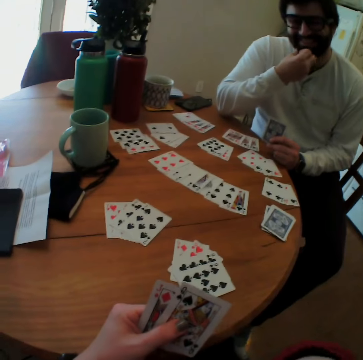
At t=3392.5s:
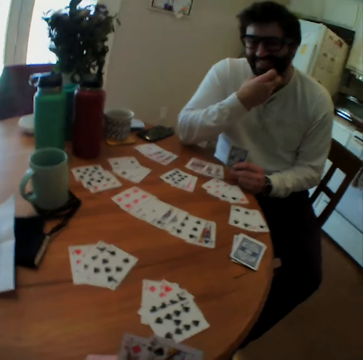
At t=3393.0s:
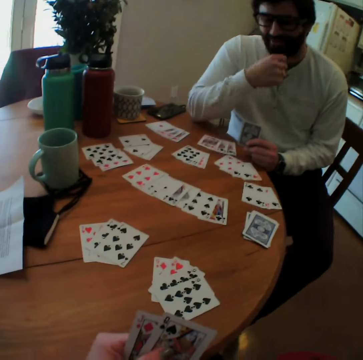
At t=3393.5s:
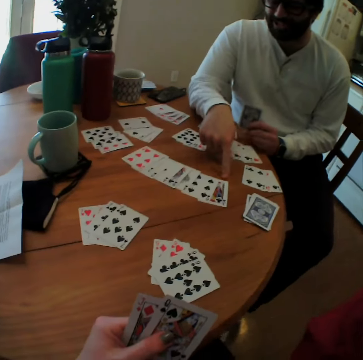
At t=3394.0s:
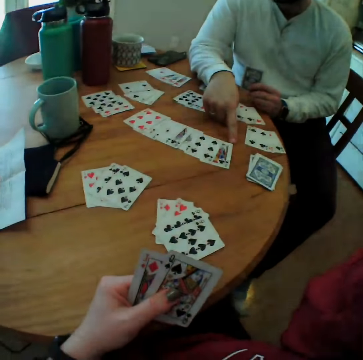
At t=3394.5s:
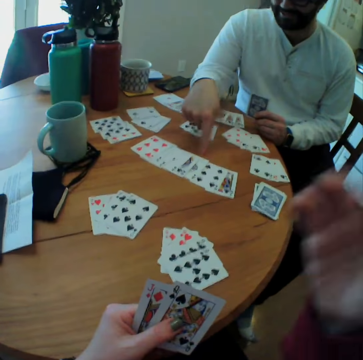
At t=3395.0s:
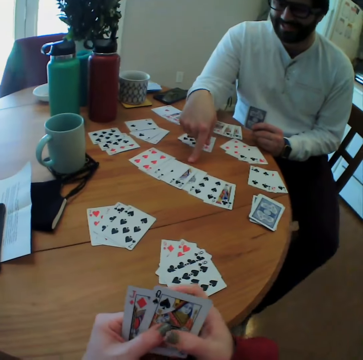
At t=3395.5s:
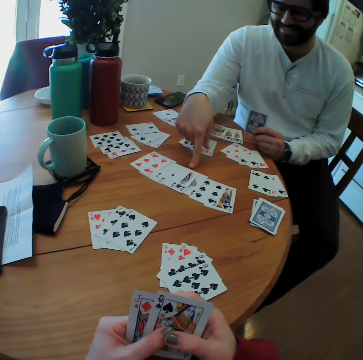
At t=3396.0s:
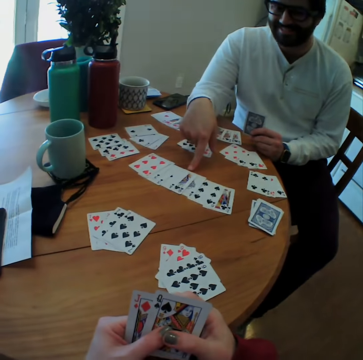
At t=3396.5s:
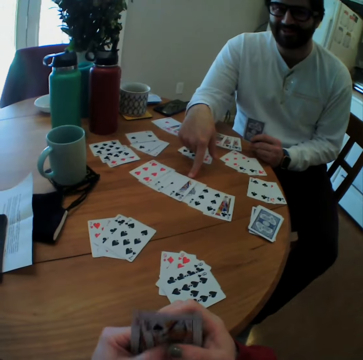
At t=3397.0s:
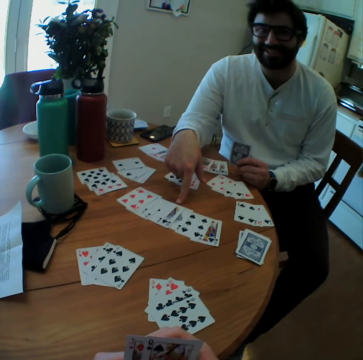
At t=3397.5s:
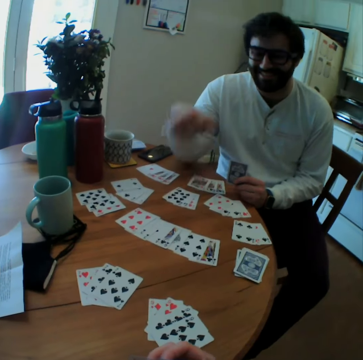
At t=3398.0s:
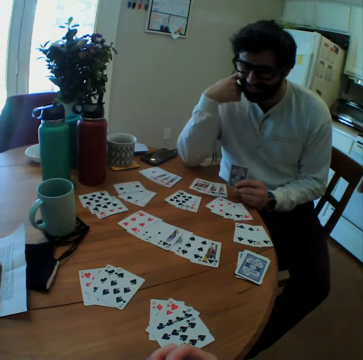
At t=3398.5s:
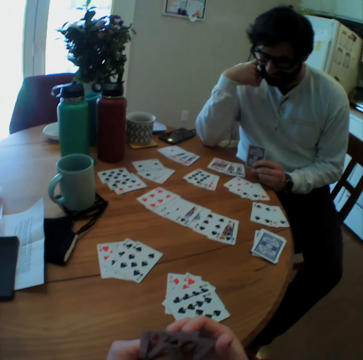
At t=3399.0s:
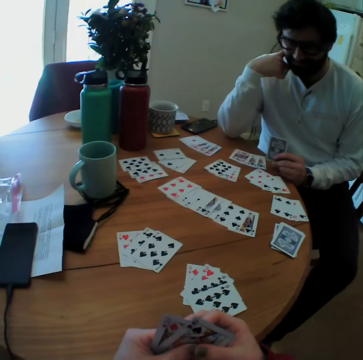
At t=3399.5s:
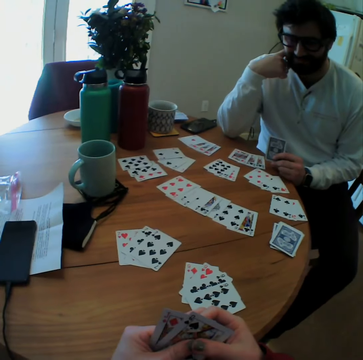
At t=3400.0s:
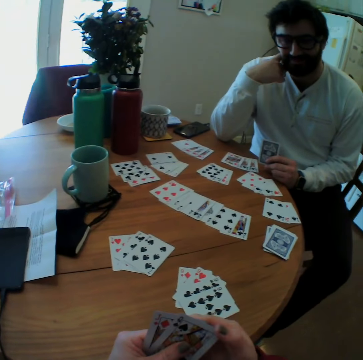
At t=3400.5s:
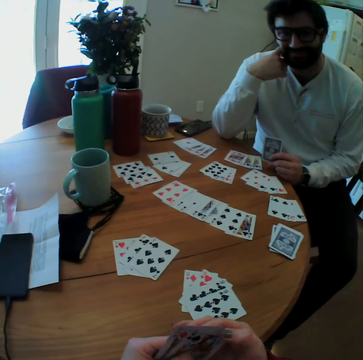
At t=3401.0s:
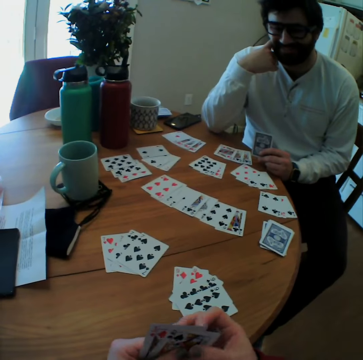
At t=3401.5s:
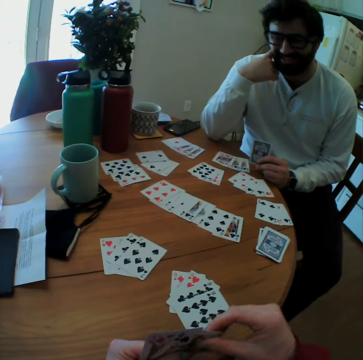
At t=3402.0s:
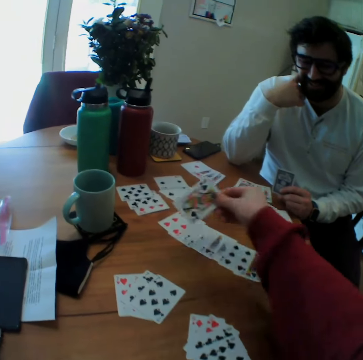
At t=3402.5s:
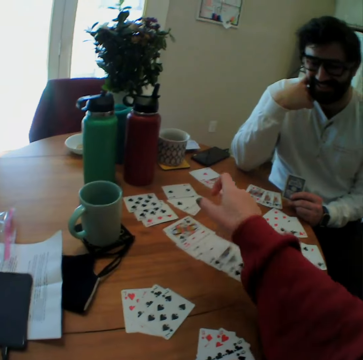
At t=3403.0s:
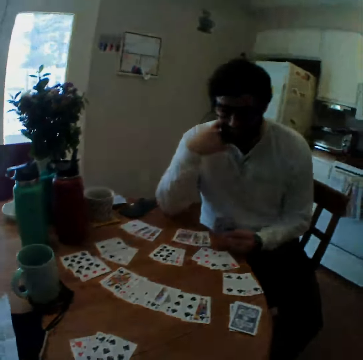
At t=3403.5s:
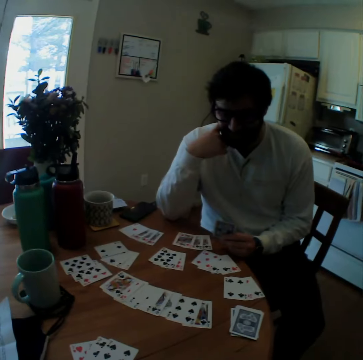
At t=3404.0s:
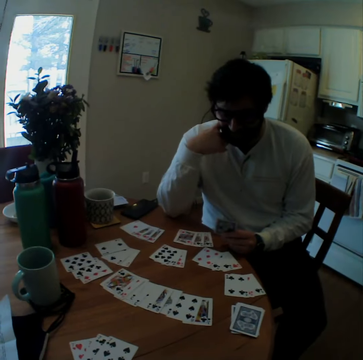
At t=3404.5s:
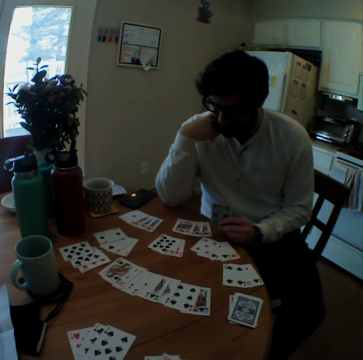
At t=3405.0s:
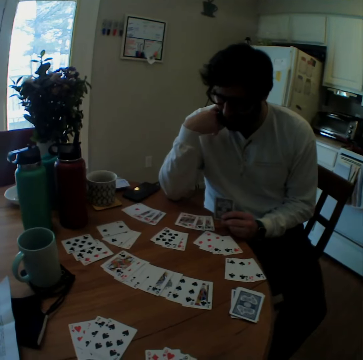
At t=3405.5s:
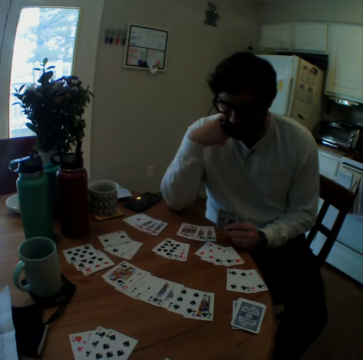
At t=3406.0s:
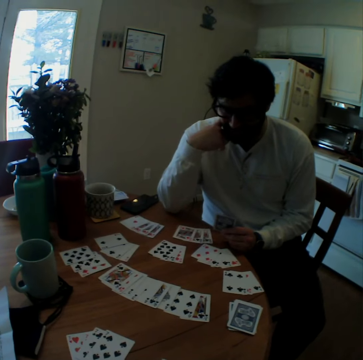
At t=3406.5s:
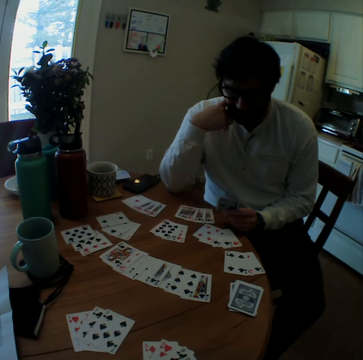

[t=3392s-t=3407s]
A person scratches the chin, points at the card, and places the hand on the cheek. The camera wearer puts the card on the table.

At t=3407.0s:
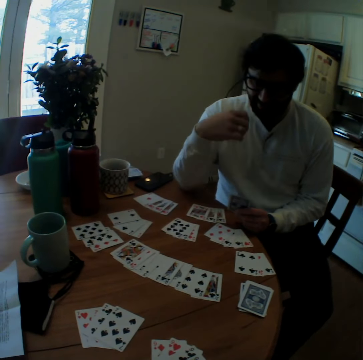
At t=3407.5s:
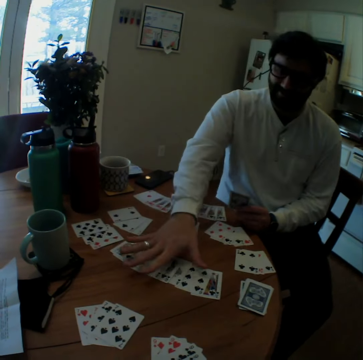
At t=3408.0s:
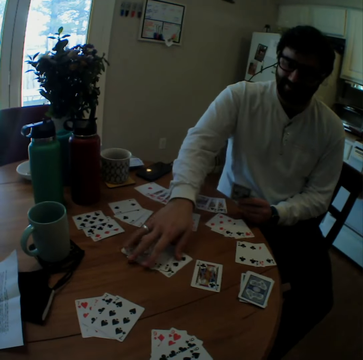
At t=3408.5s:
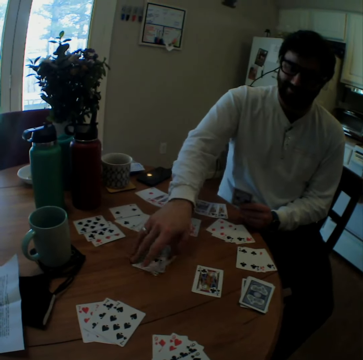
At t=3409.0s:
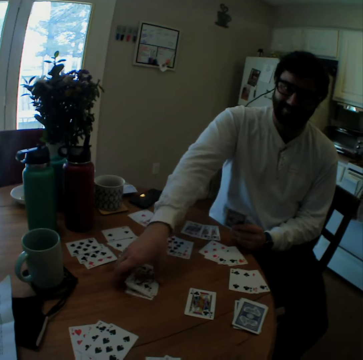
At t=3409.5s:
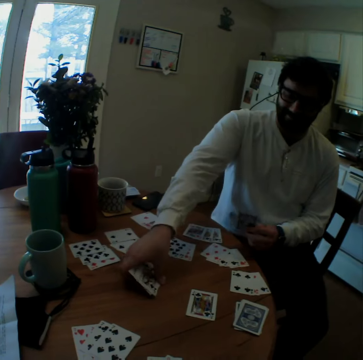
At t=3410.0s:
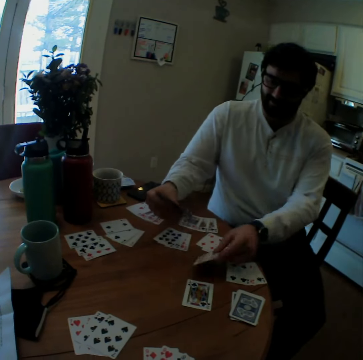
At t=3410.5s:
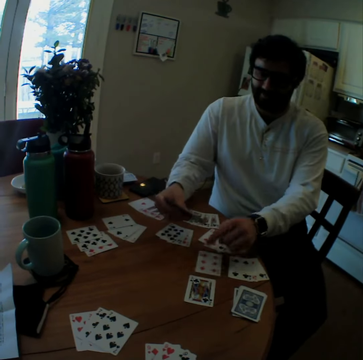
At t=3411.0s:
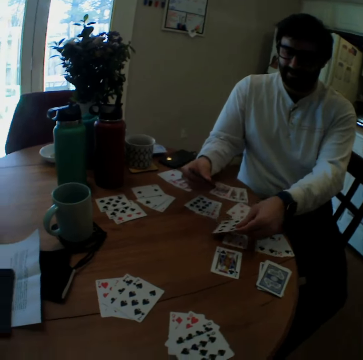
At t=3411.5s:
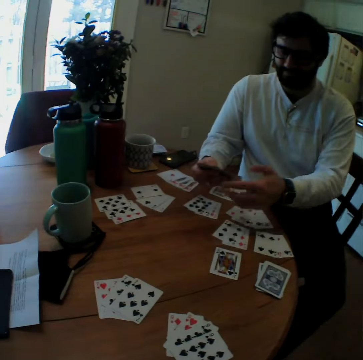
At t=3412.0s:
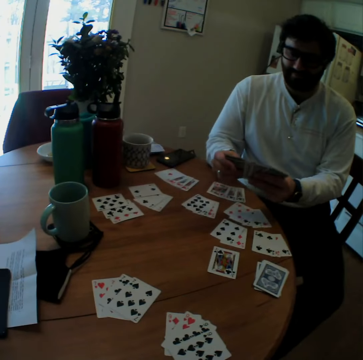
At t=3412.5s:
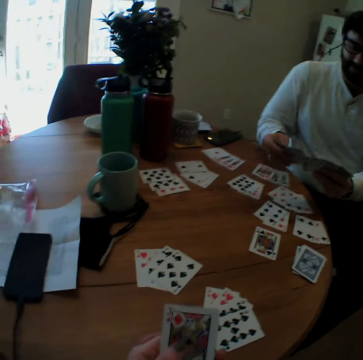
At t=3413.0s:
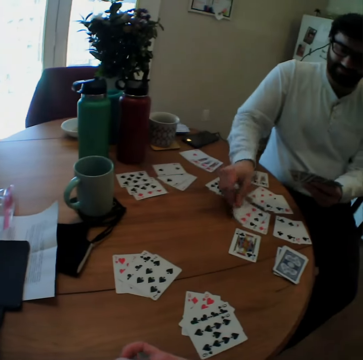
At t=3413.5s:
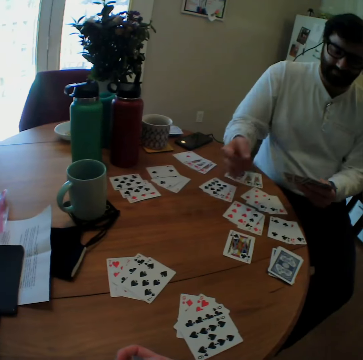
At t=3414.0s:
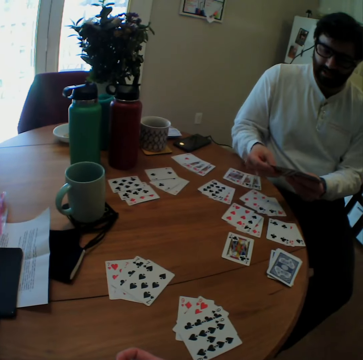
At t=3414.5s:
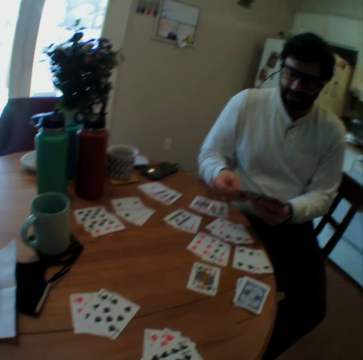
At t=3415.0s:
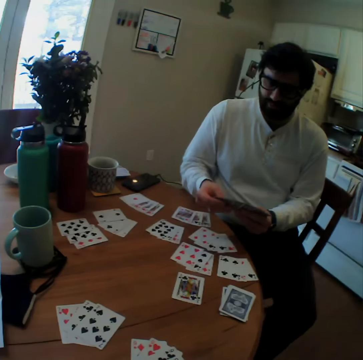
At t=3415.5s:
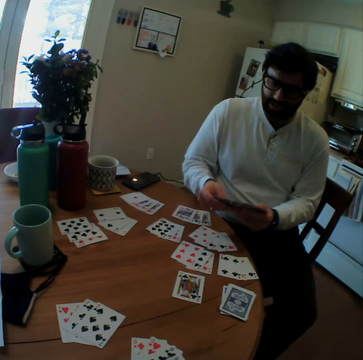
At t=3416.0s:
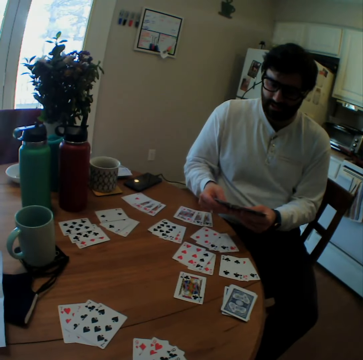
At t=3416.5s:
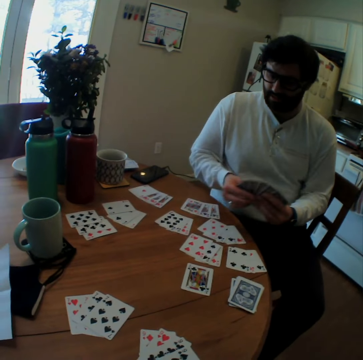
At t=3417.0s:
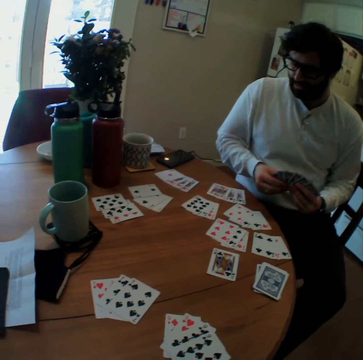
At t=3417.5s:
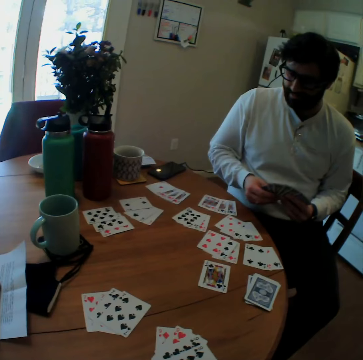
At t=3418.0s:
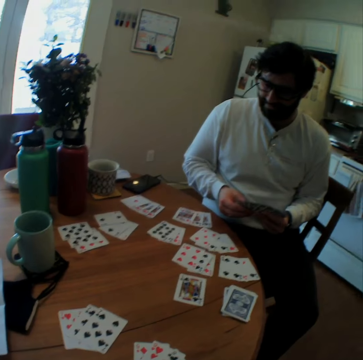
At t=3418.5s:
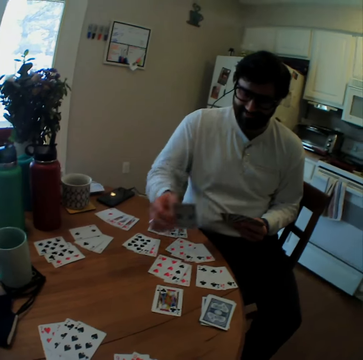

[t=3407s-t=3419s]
A person picks the cards on the table. The person places the cards on the table.

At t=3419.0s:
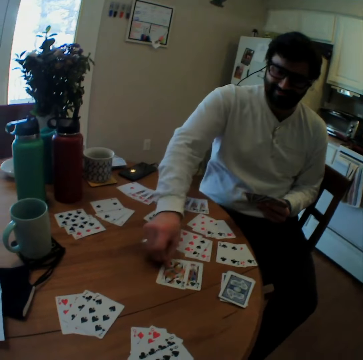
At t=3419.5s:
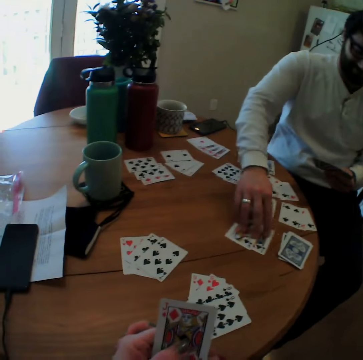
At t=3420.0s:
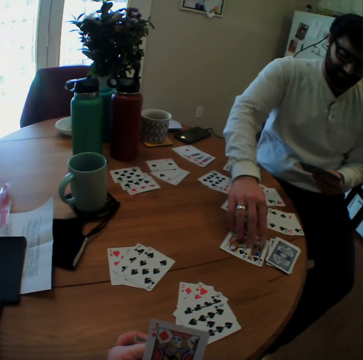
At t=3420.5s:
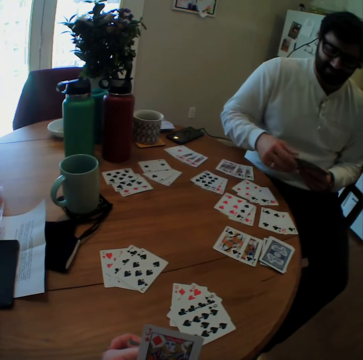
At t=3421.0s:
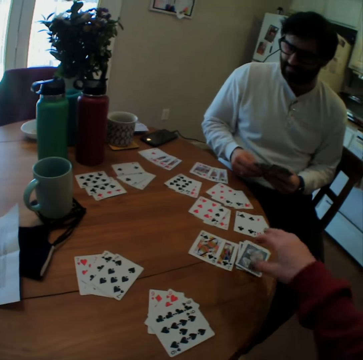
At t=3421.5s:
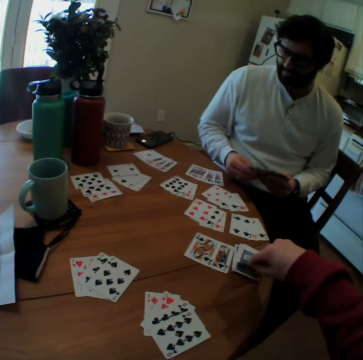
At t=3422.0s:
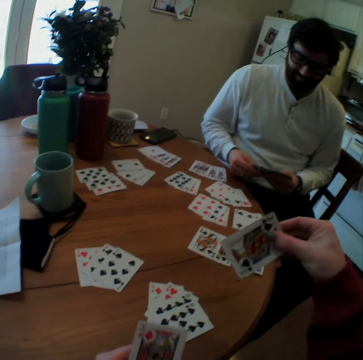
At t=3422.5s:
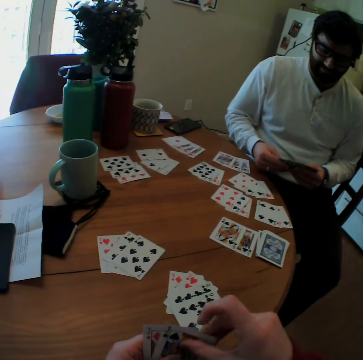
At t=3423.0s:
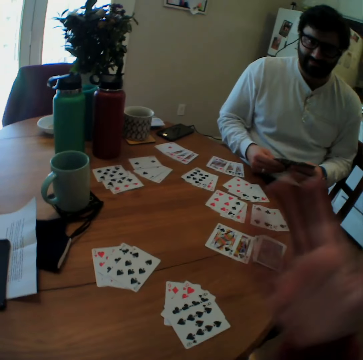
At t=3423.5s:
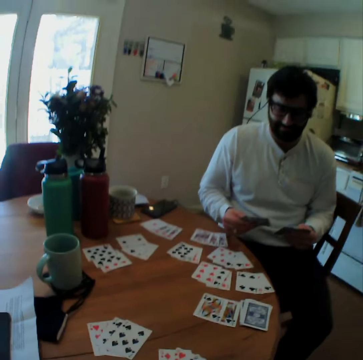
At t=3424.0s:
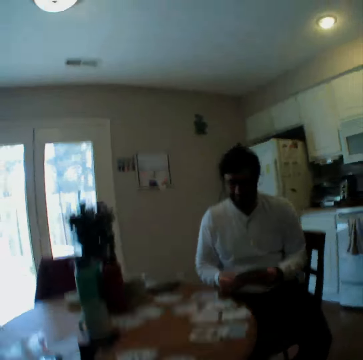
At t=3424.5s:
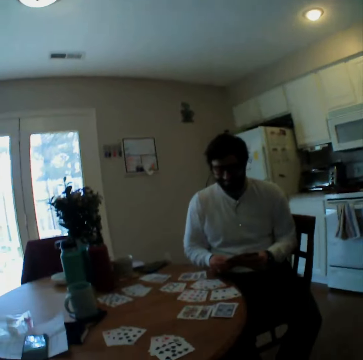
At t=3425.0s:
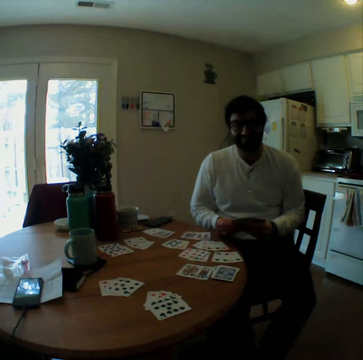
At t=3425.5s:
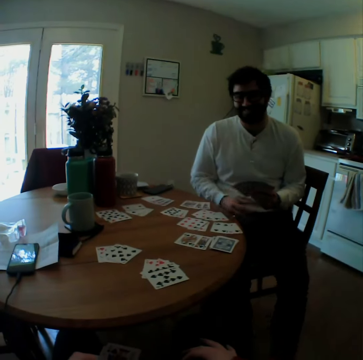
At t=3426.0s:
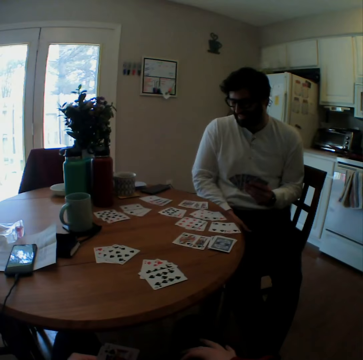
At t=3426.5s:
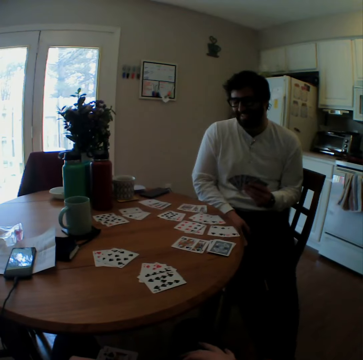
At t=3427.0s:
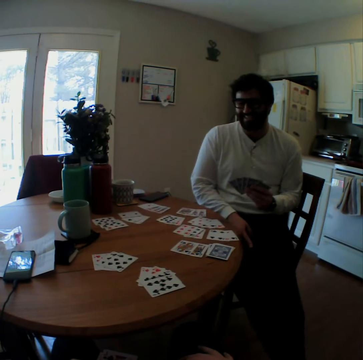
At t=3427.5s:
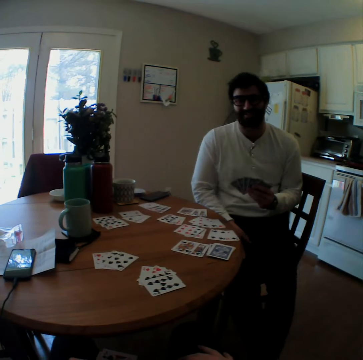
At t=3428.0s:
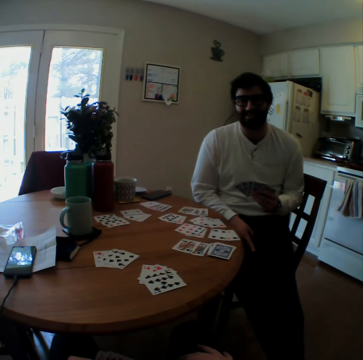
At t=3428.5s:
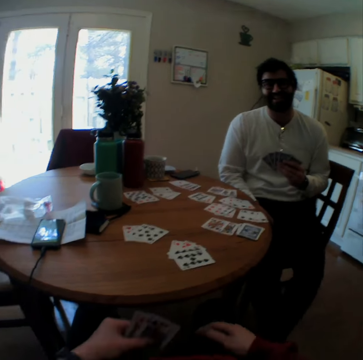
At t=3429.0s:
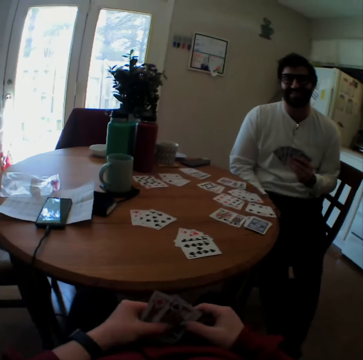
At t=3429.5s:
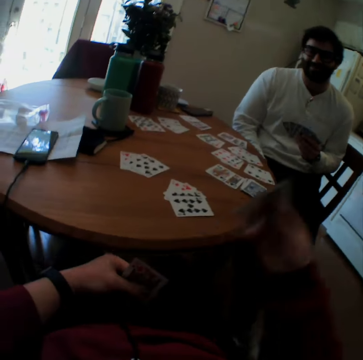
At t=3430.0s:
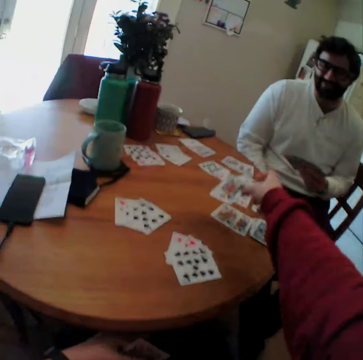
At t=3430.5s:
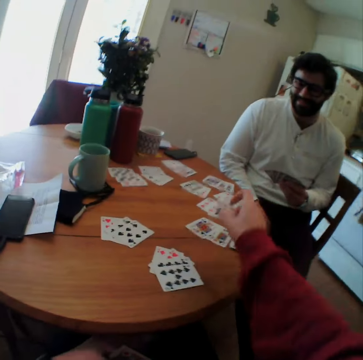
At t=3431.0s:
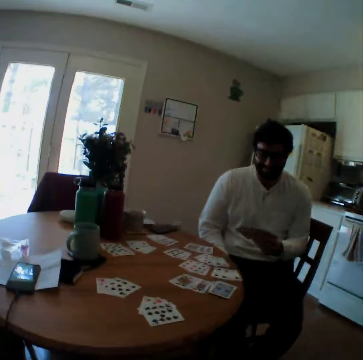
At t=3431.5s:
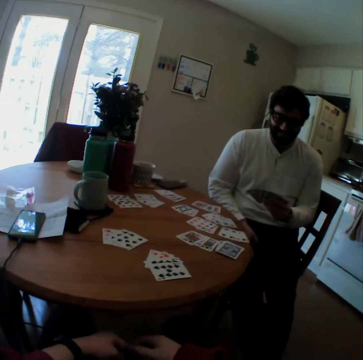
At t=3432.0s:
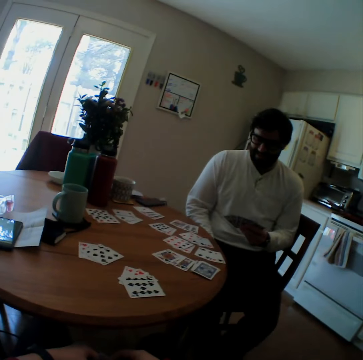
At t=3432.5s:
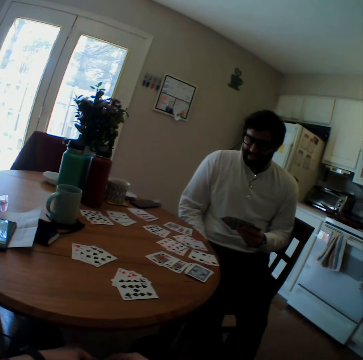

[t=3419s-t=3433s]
The camera wearer picks the card on the table. They put the card on the table.
